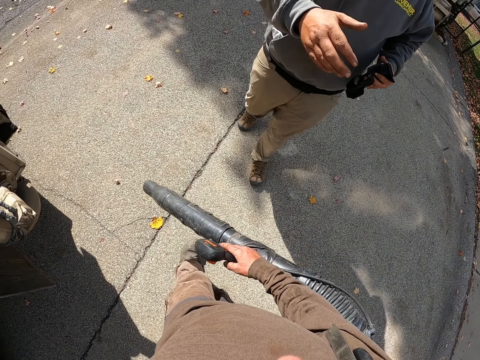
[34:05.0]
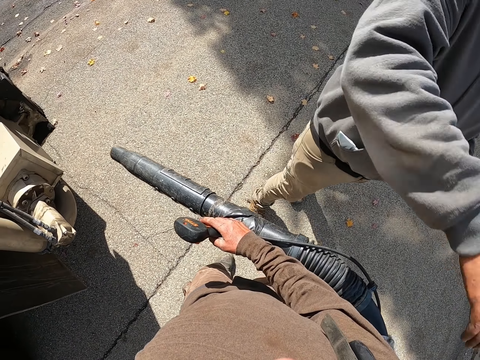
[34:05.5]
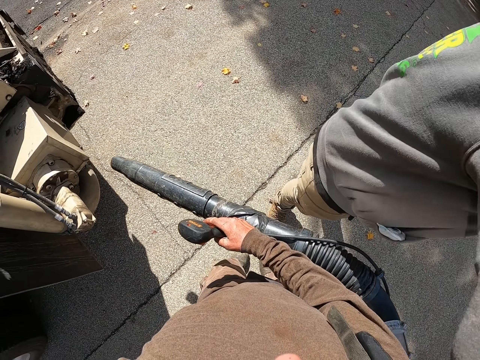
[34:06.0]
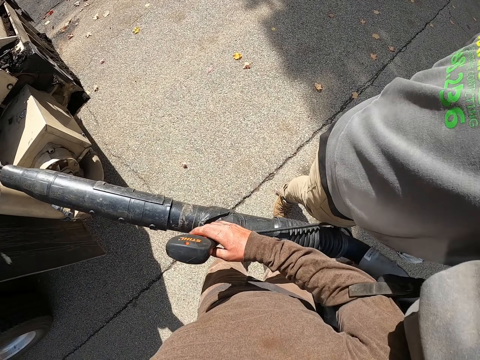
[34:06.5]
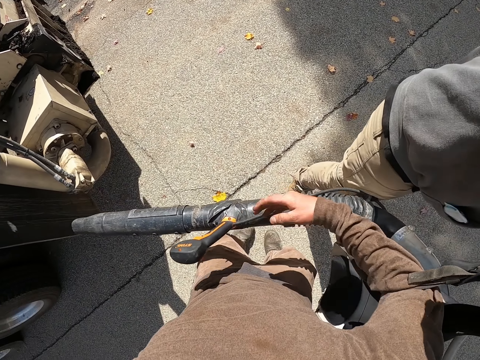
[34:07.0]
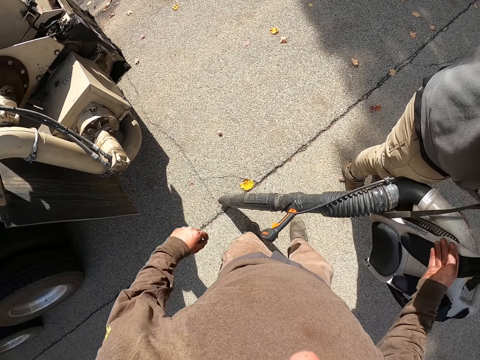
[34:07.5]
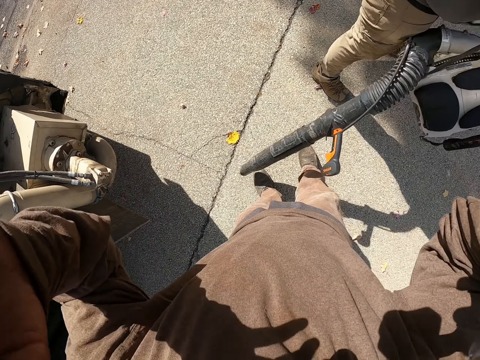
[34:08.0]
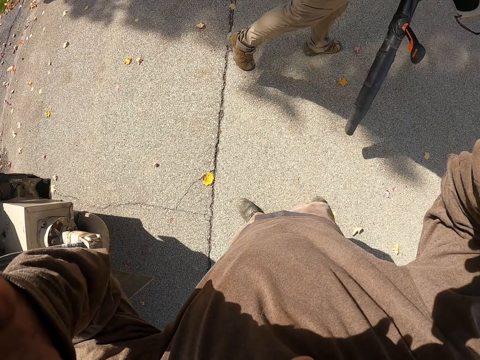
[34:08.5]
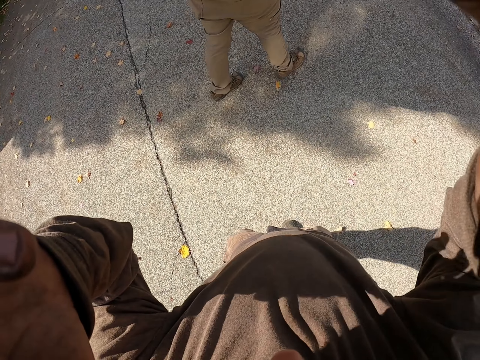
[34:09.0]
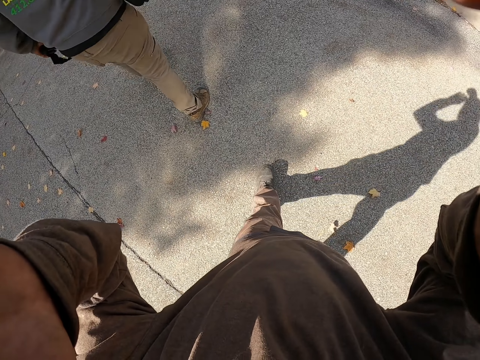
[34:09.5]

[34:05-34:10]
A person takes the leaf blower from the camera wearer. The camera wearer hands over the leaf blower to the person. They fix the camera. They lift both hands.
